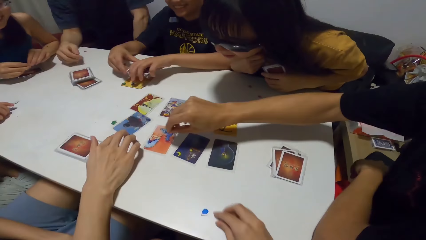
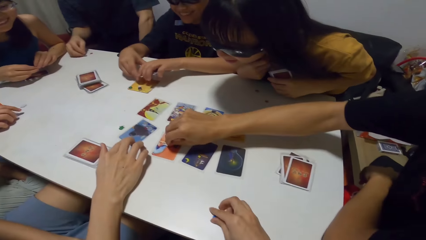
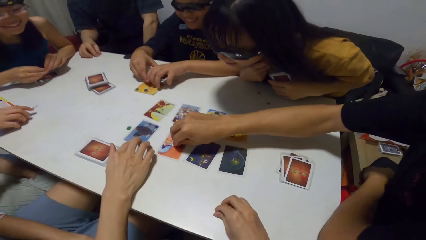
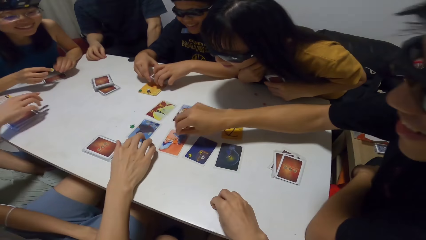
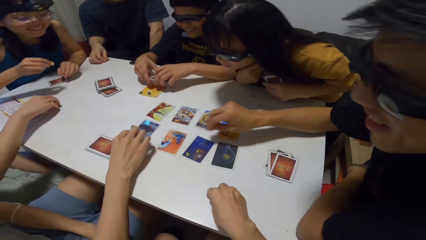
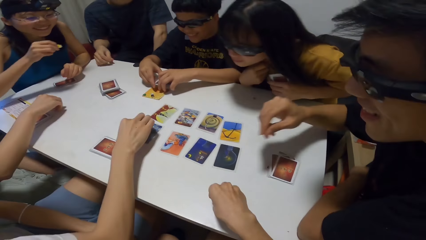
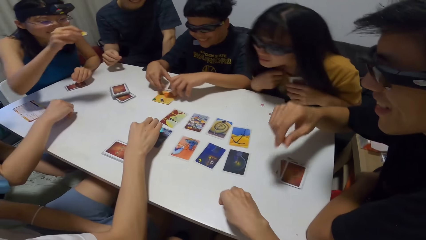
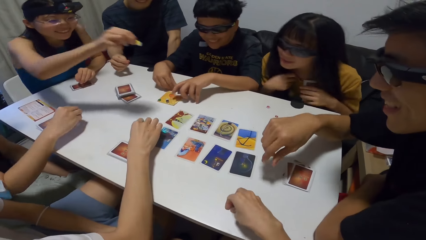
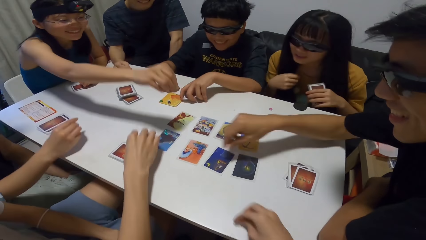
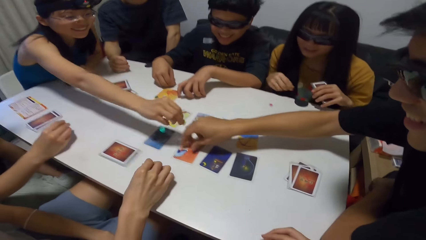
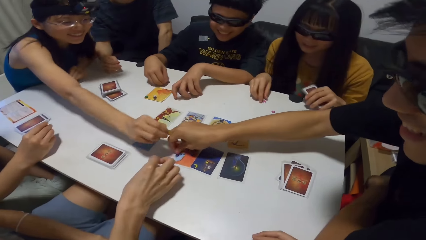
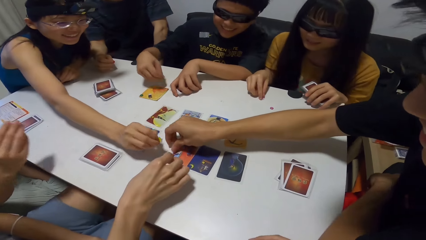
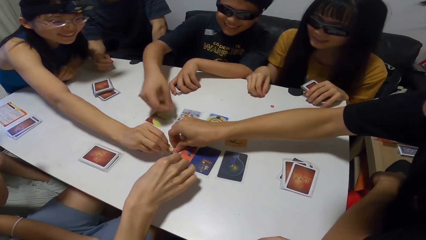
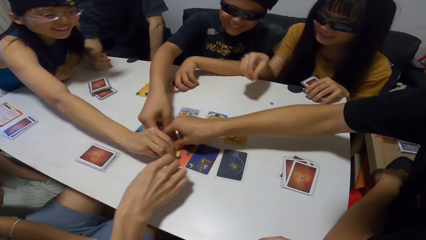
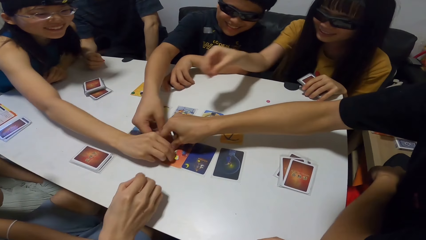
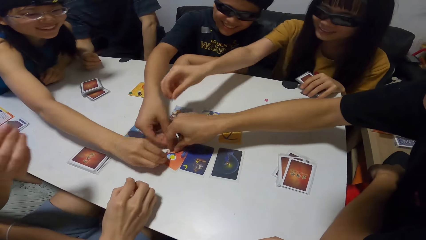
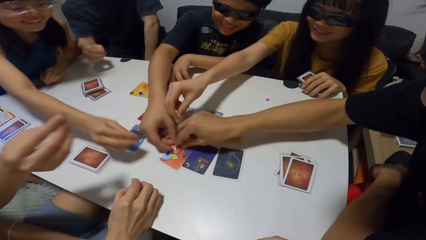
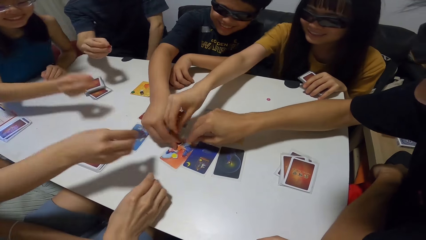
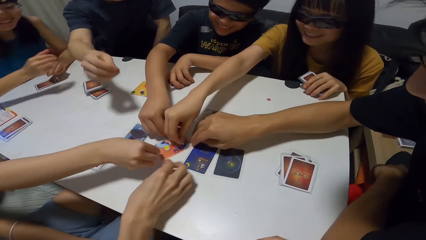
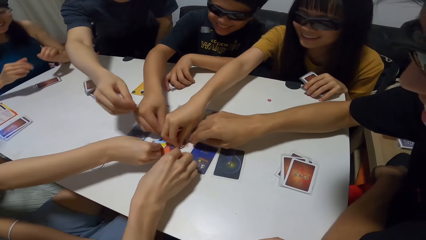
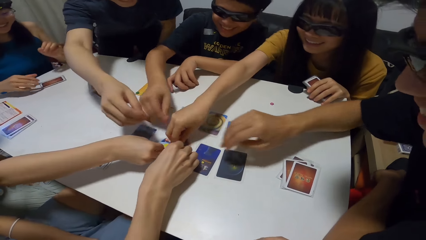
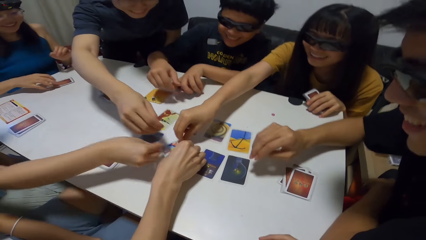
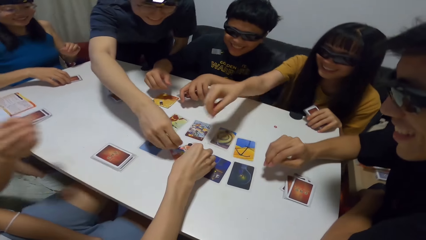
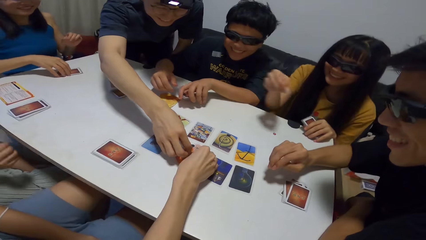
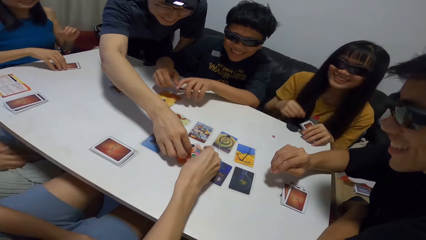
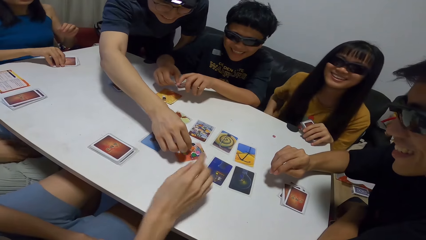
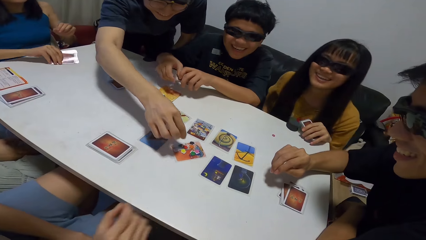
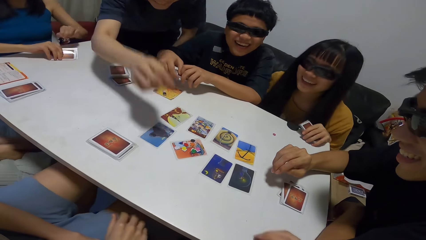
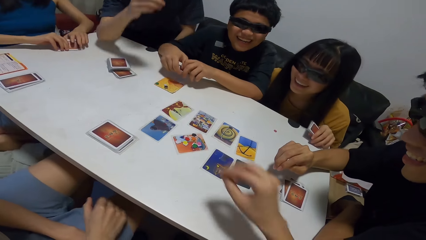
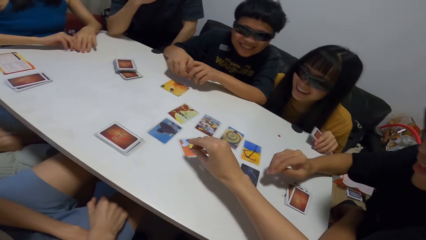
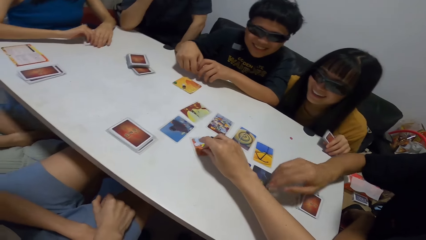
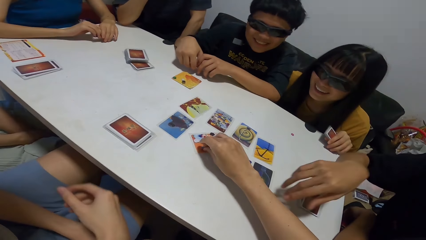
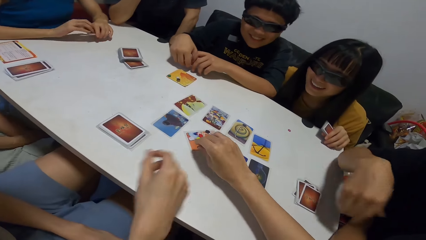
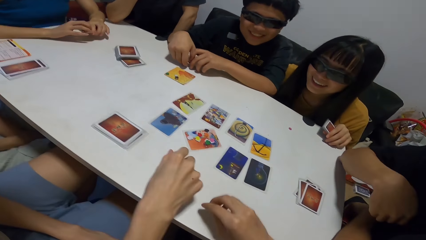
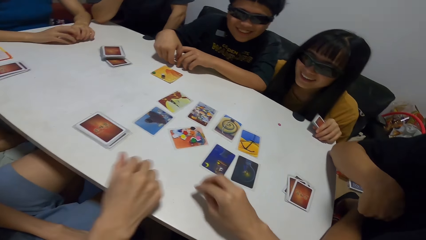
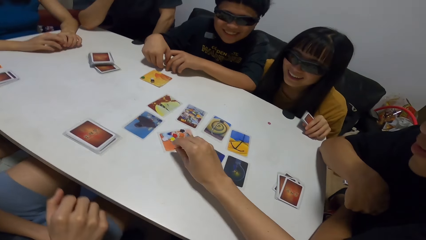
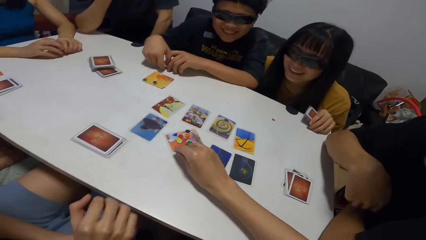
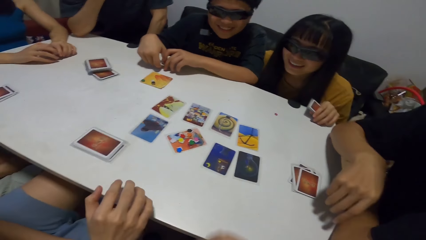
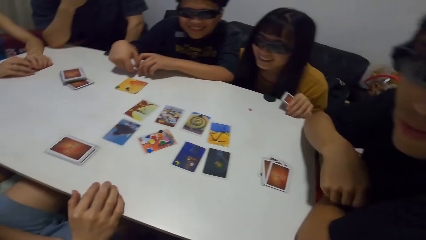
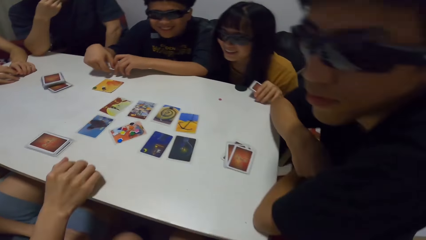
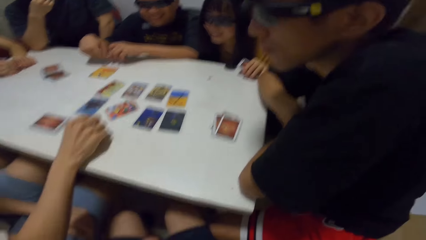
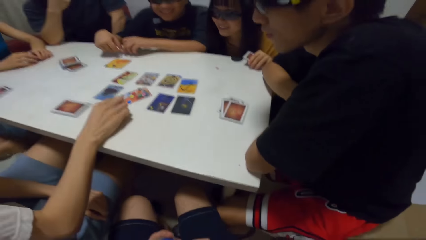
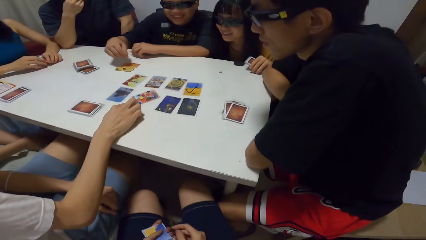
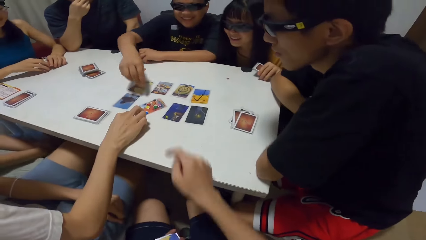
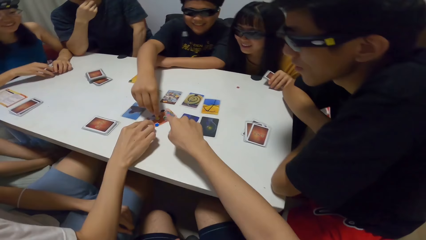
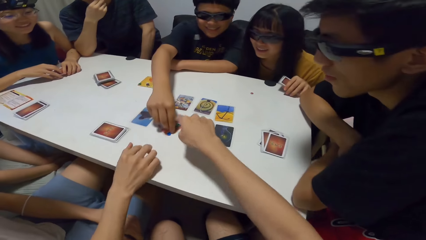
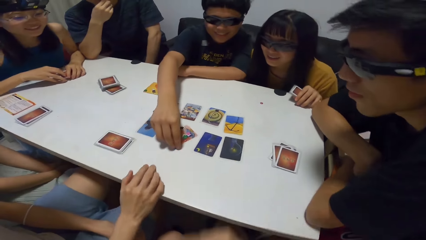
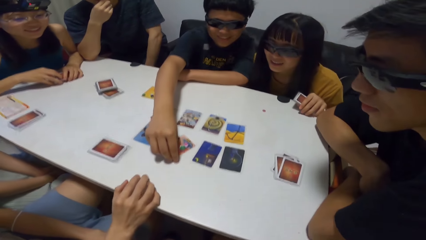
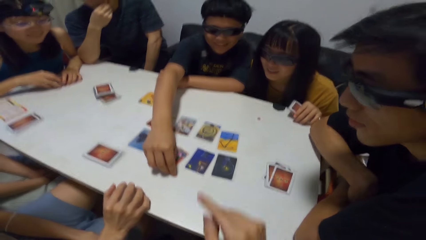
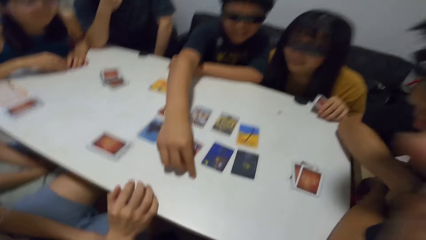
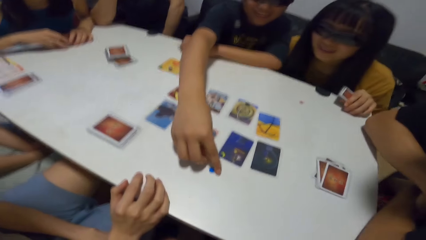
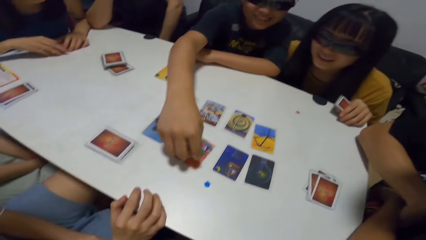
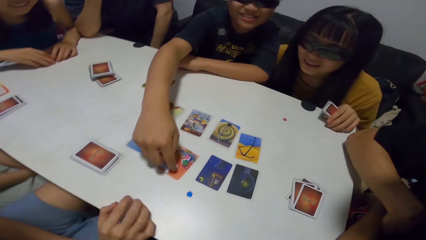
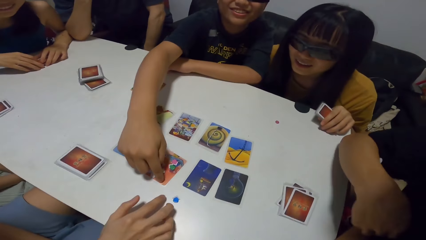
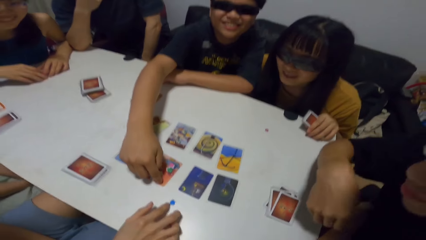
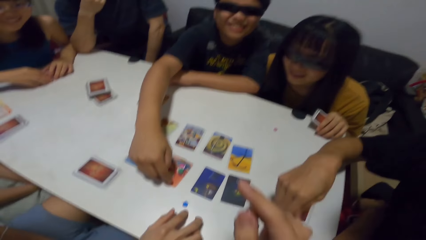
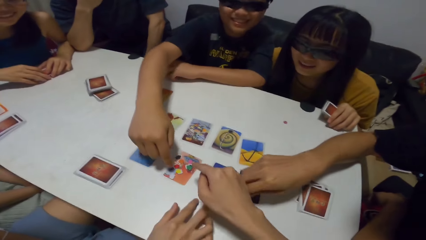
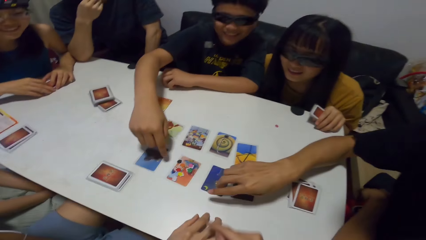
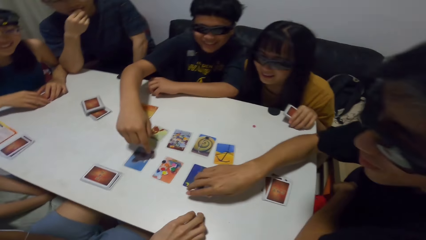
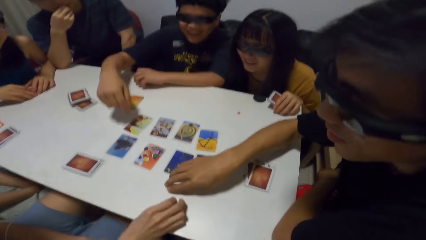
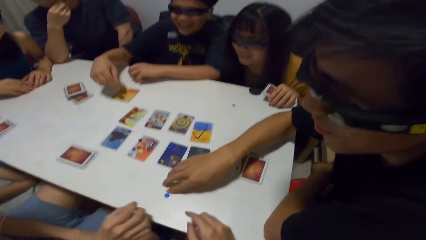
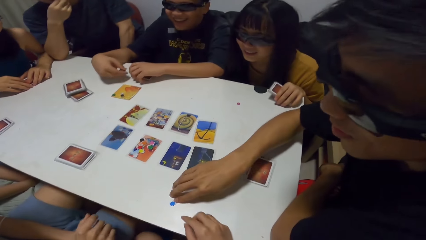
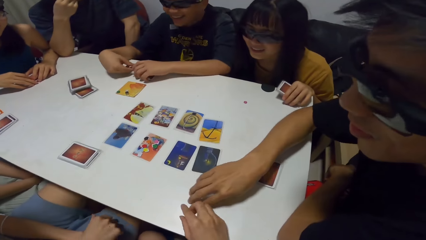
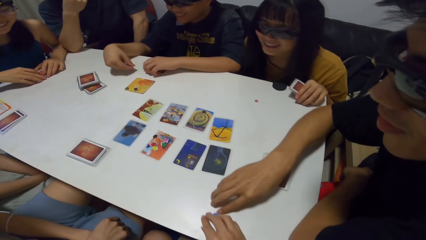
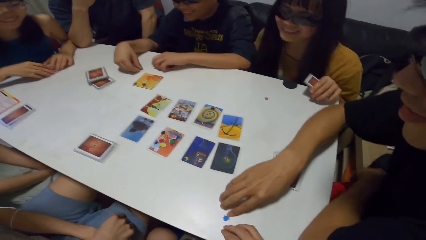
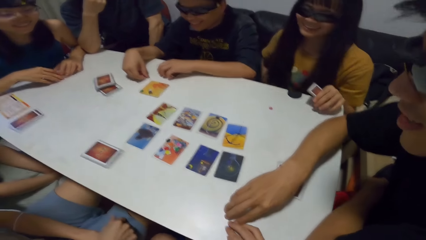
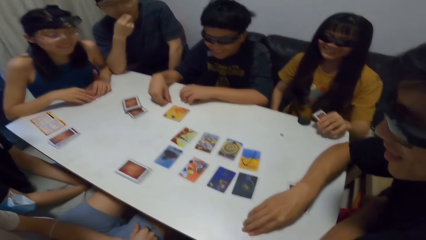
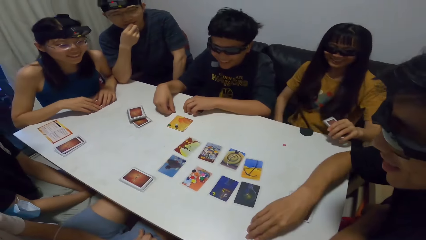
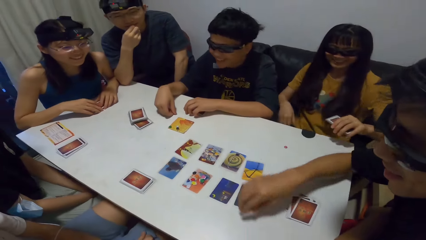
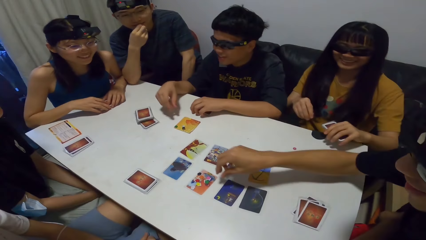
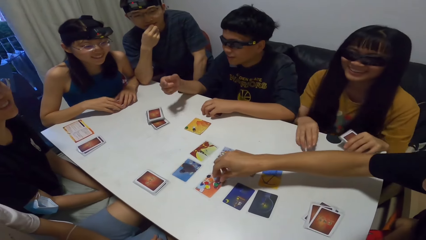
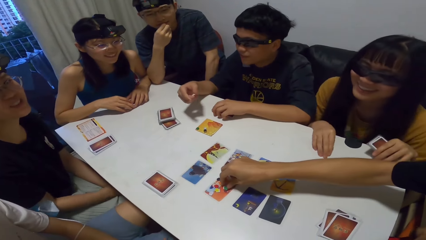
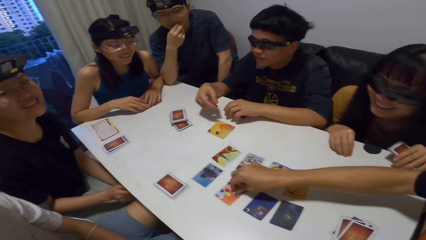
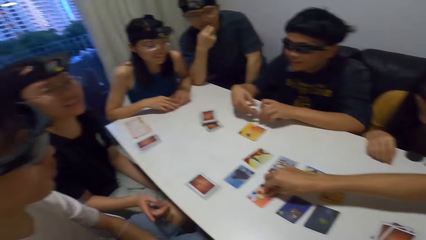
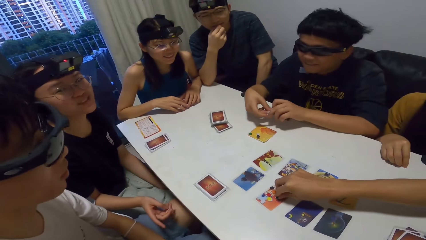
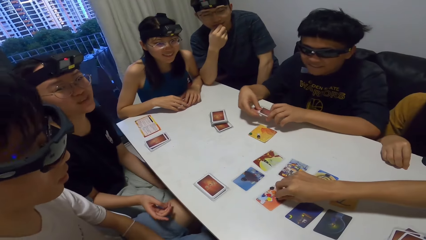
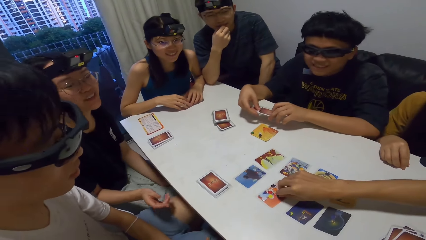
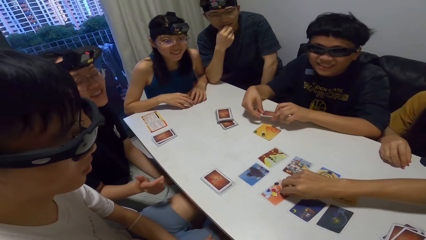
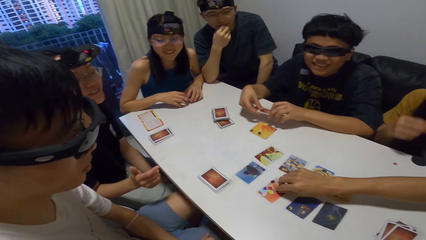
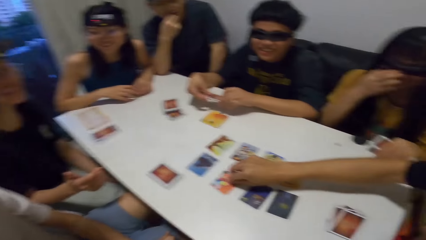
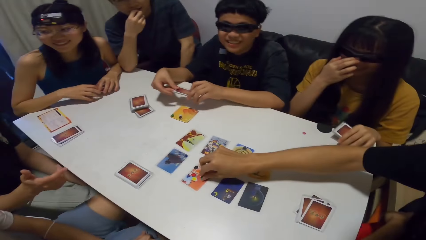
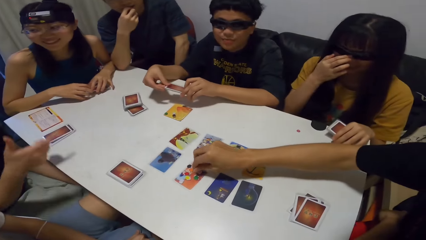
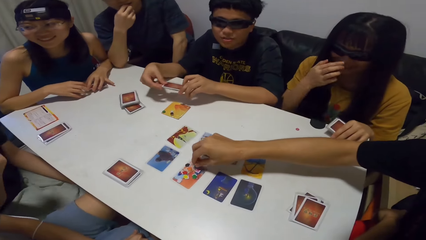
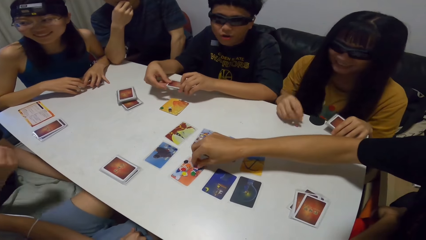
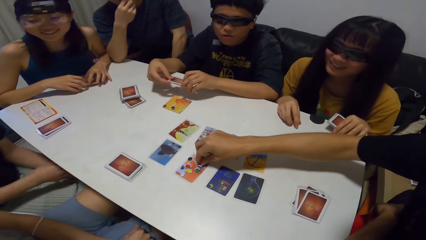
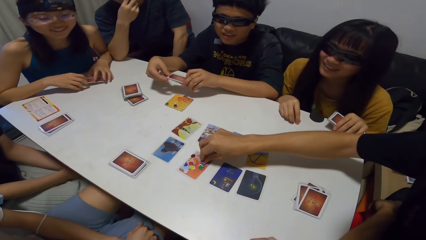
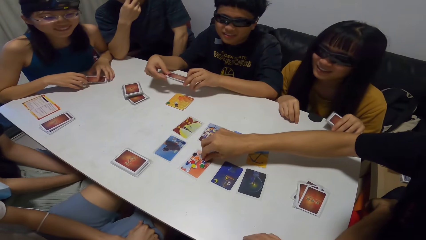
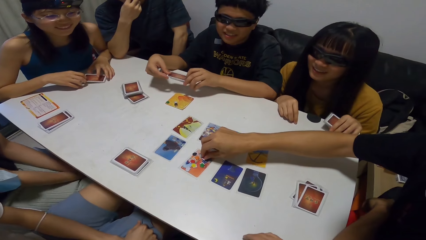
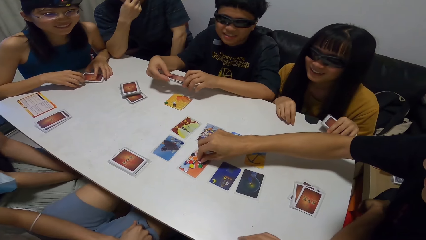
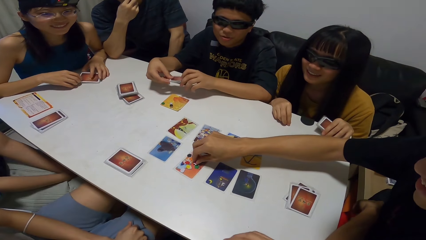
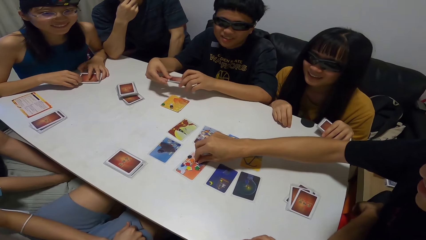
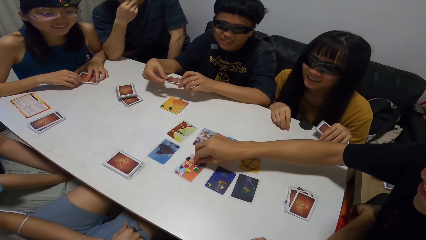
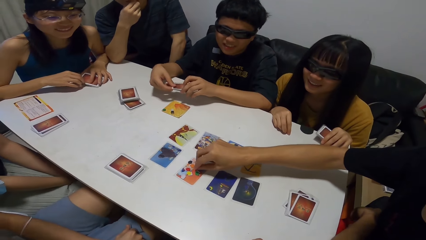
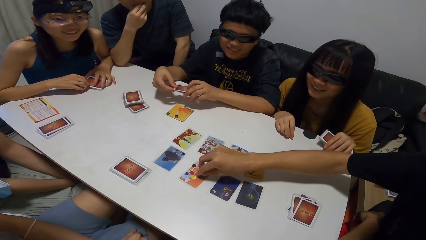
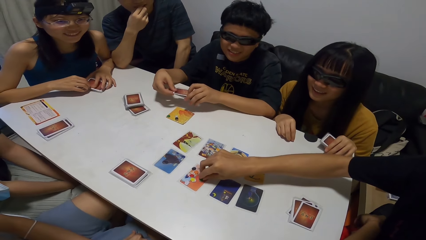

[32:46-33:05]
A man touches a card. Another man drops a paper on the orange card. The camera wearer picks up a paper from the table. The first man picks up a paper from the table and drops the paper on the orange card. A lady drops a paper on the orange card. A third man drops a paper on the orange card. Another lady drops a paper on the orange card. A fourth man drops a paper on the orange card. The camera wearer drops a paper on the orange card. They pick up the paper from the orange card and drop the paper on the orange card. The first man touches the paper on the orange card. The third man moves the paper towards the camera wearer. The first man points at the paper. The second man moves the paper towards the camera wearer. The camera wearer picks up the paper from the table. The second man arranges the paper on the orange card. A third lady gesticulates. The second lady adjusts her glasses and places her hand on the table.
